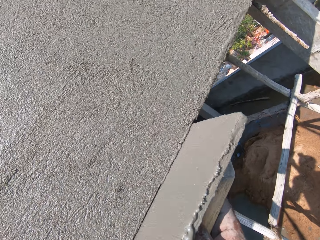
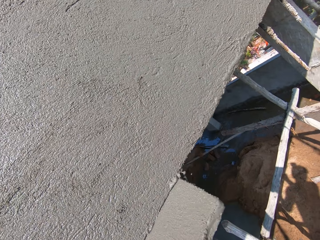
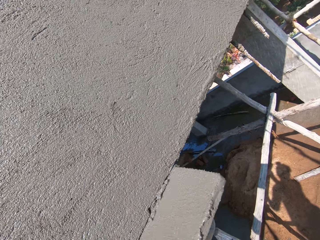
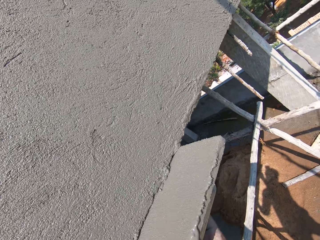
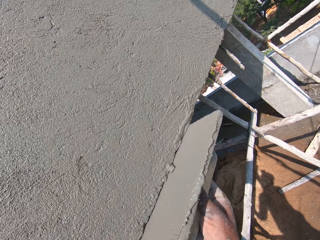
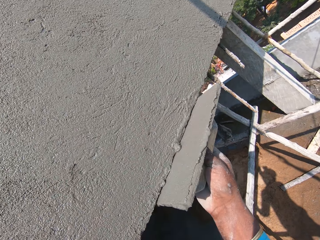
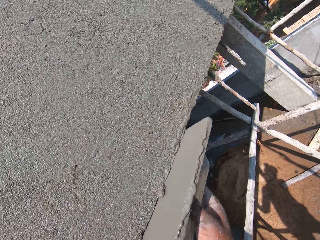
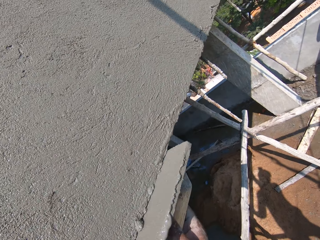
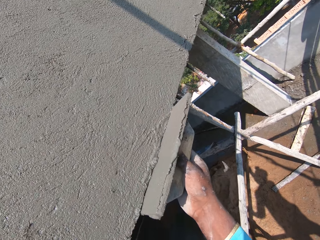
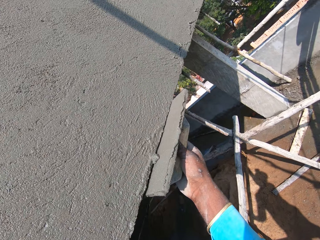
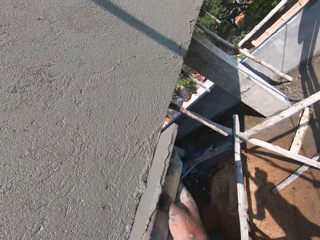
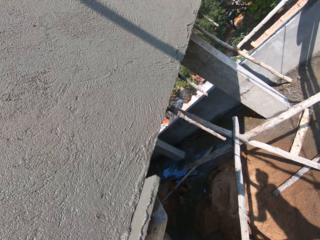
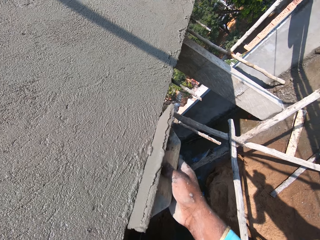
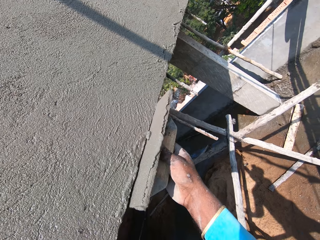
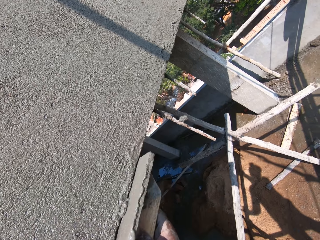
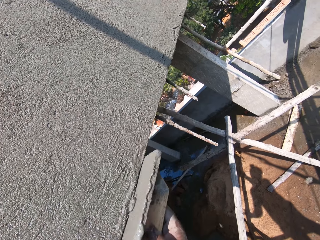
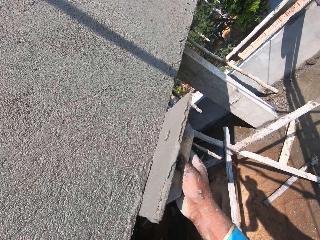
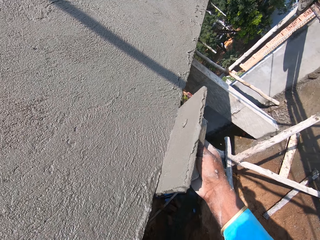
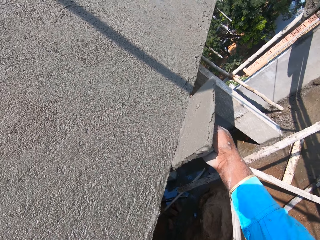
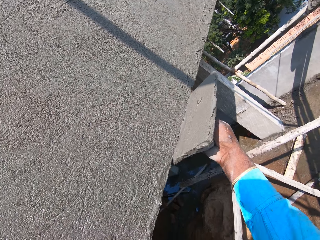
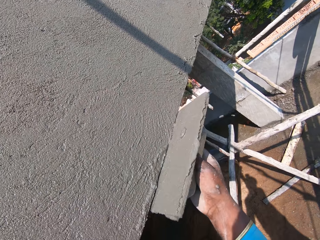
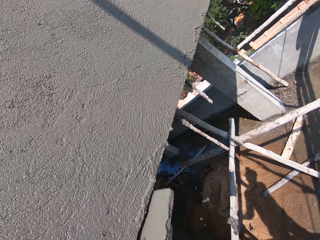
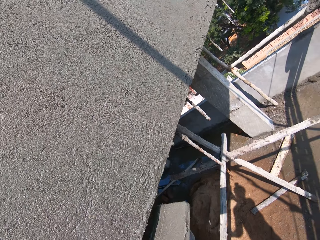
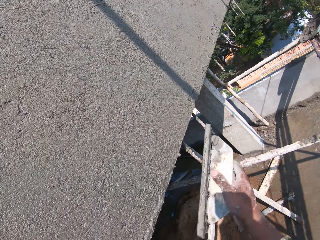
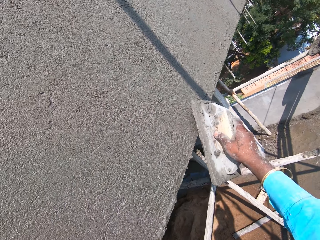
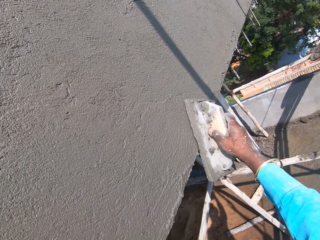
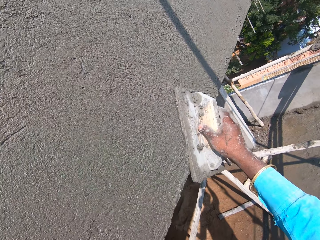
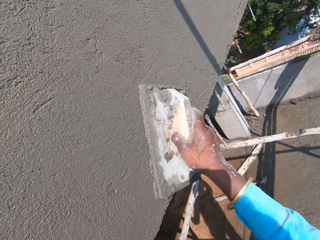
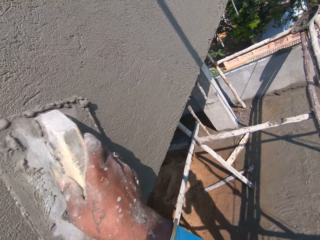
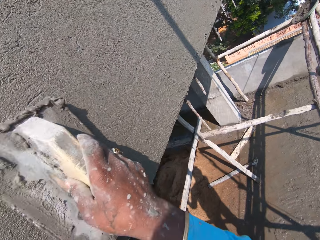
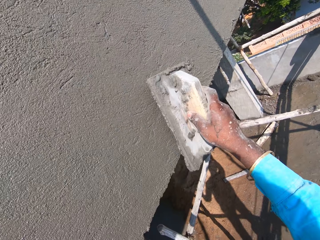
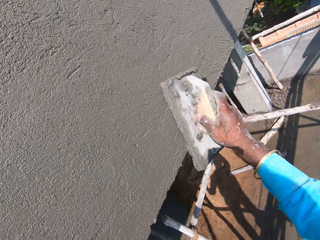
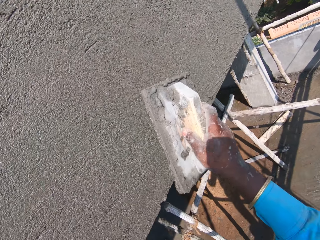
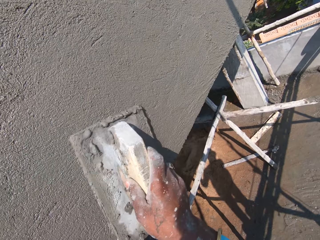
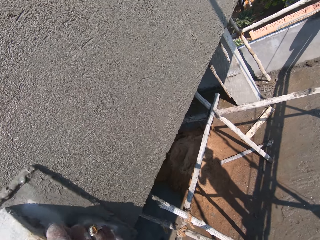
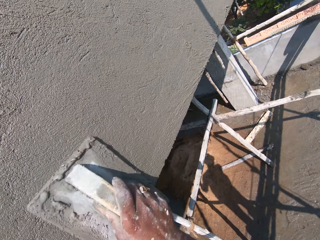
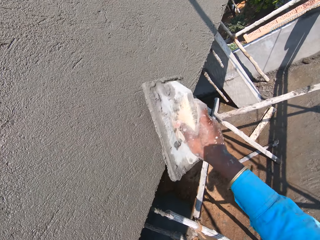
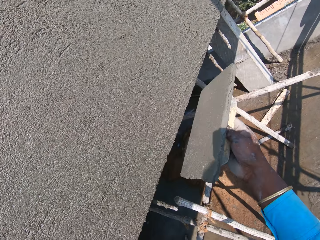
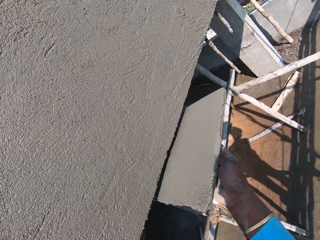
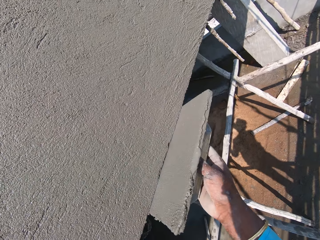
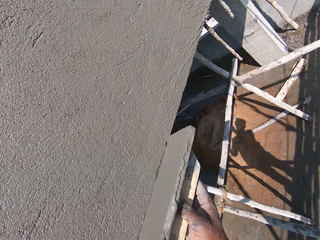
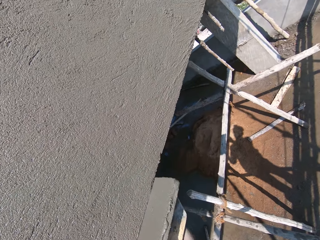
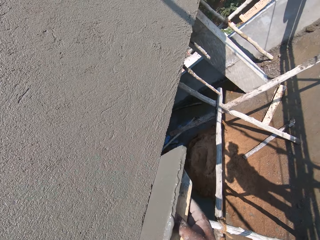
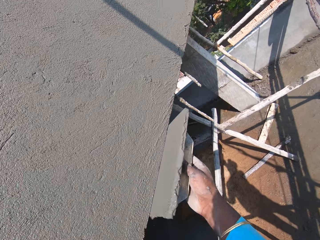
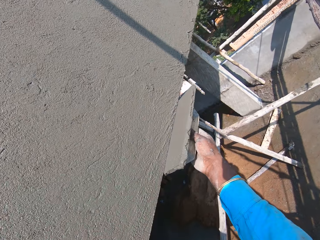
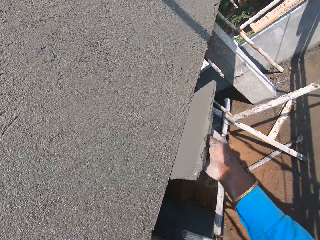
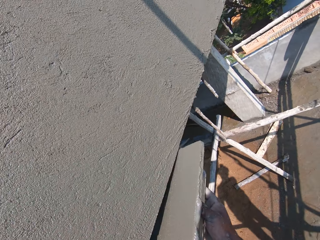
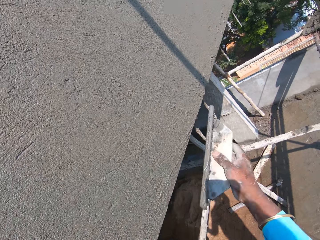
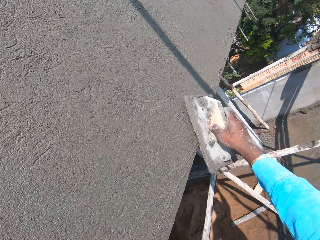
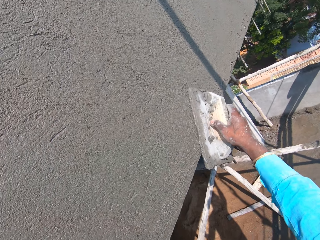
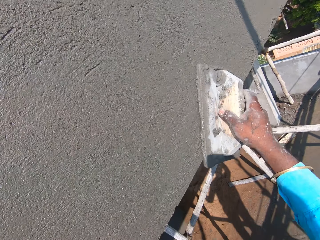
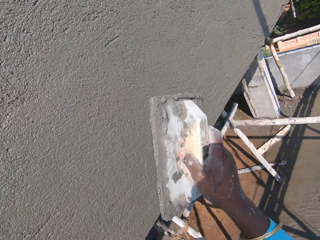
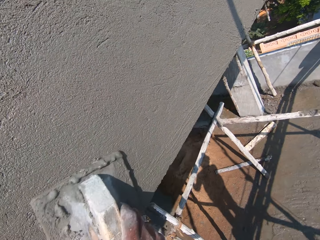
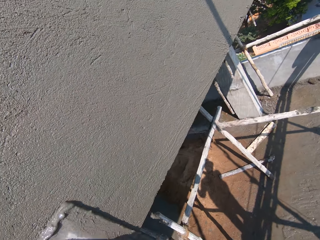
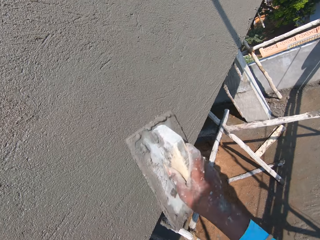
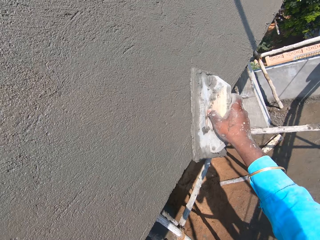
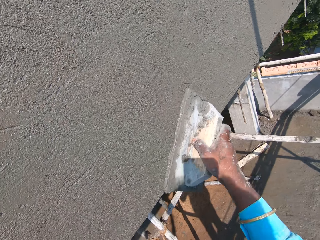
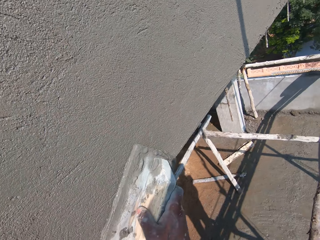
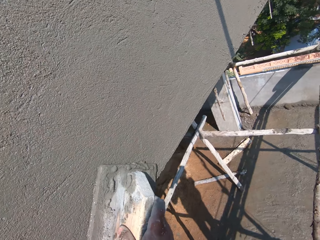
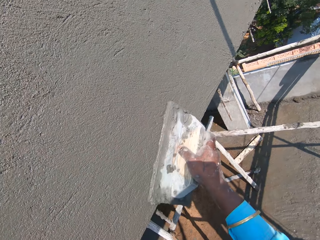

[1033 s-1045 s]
The camera wearer plasters the wall with the wooden float or wooden trowel in his right hand. He dialogues with a man. He levels cement on the wall with the wooden trowel.

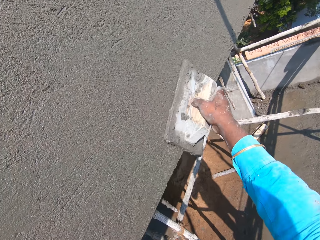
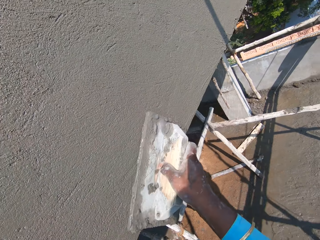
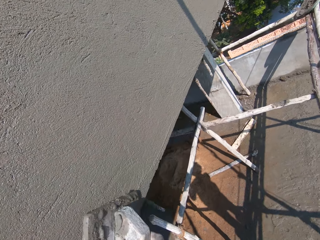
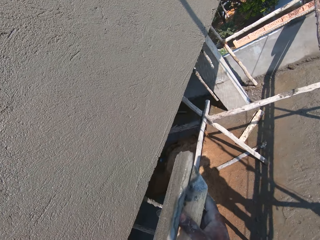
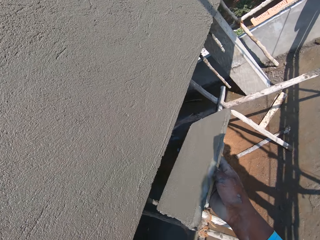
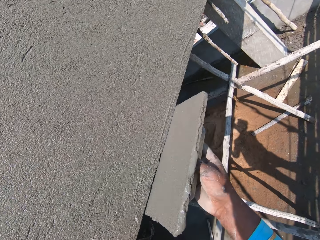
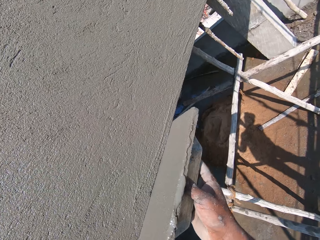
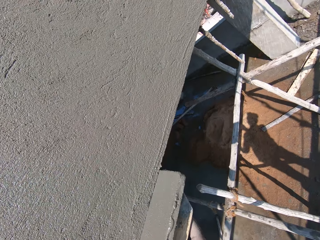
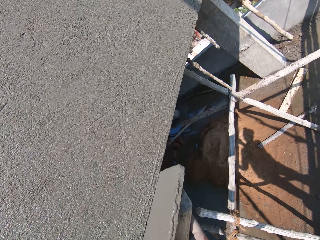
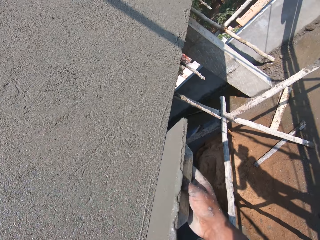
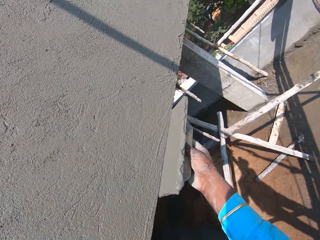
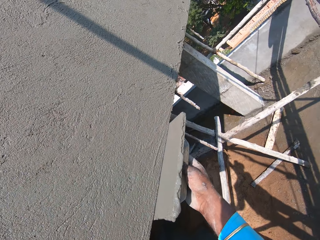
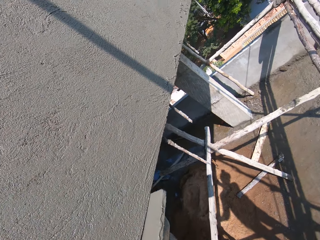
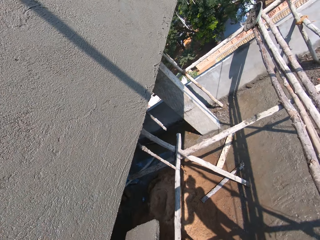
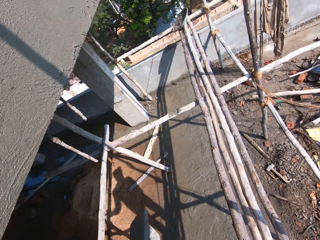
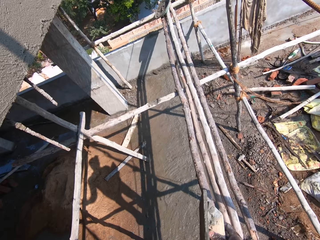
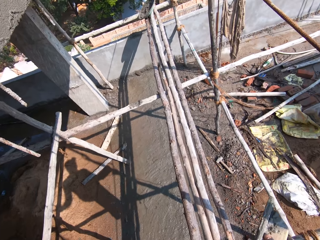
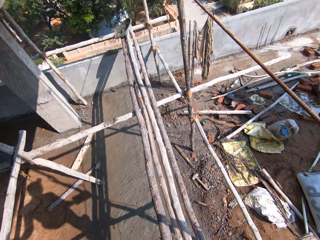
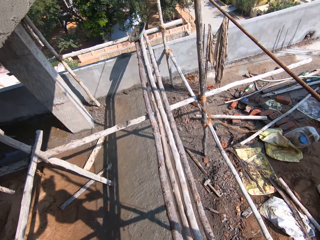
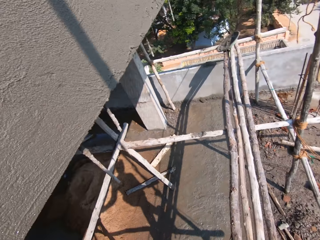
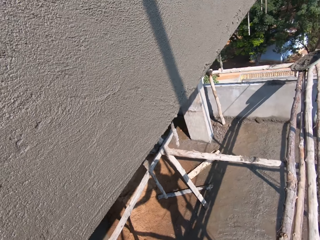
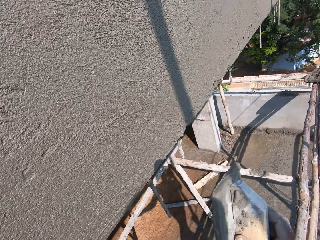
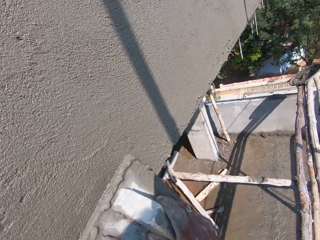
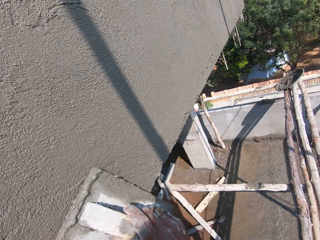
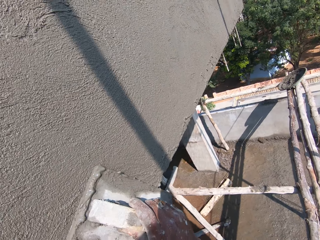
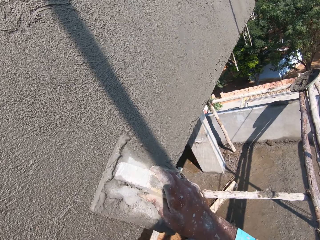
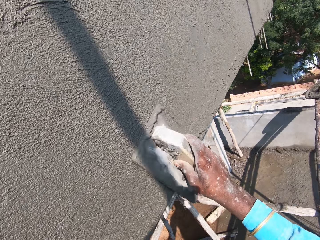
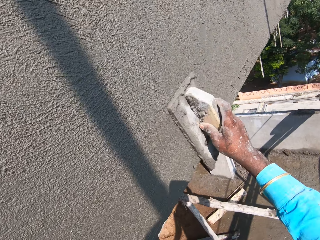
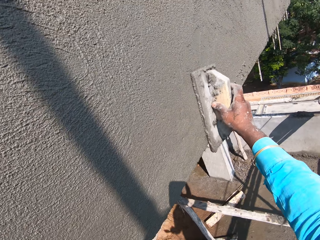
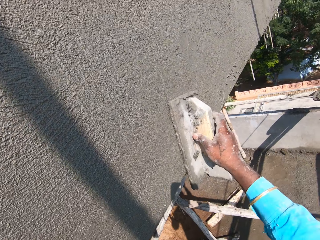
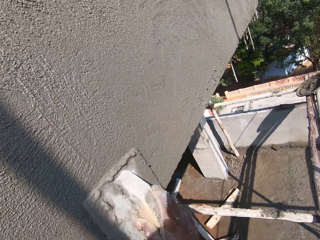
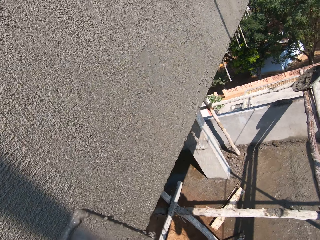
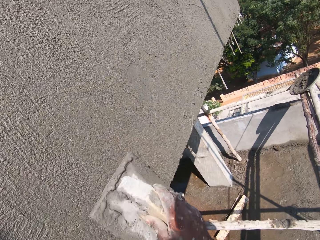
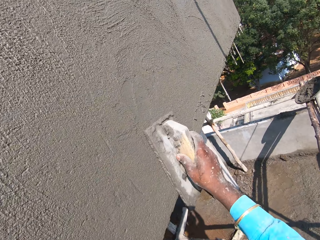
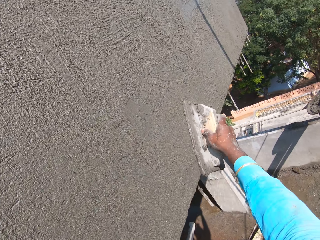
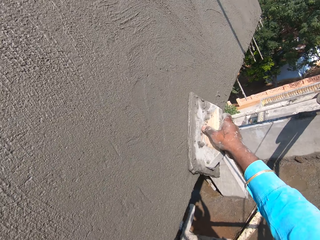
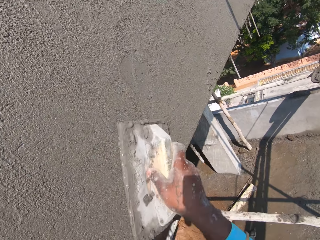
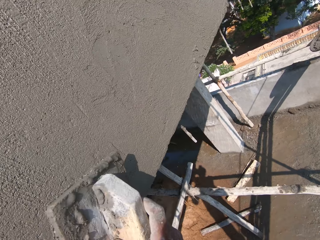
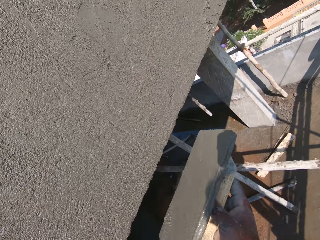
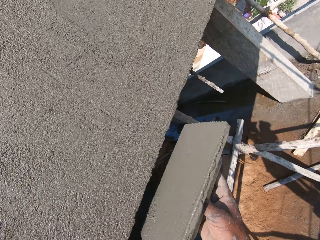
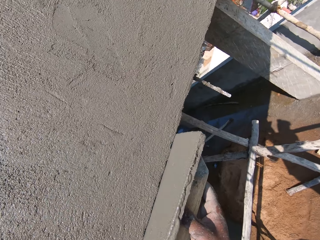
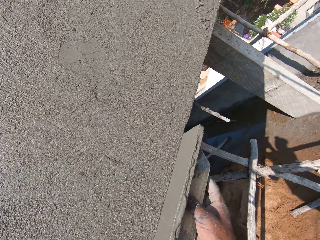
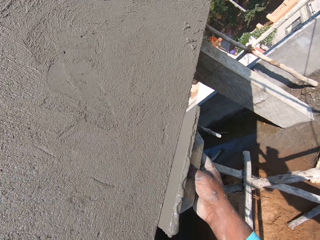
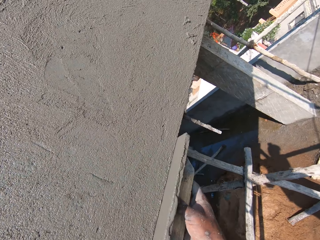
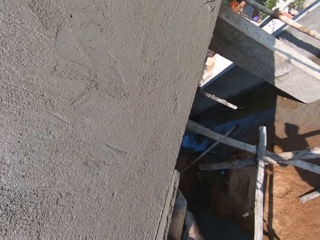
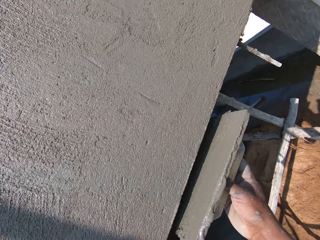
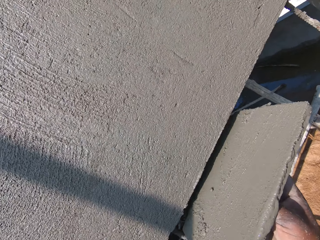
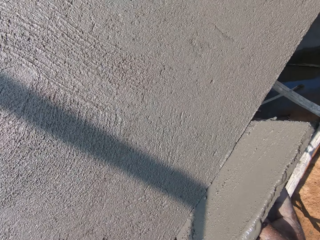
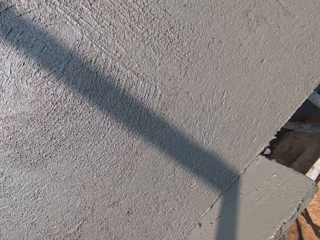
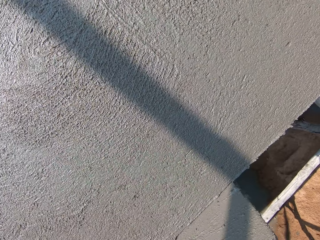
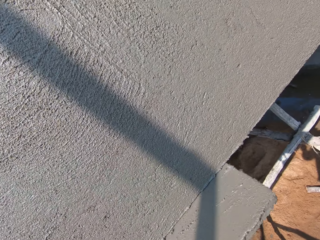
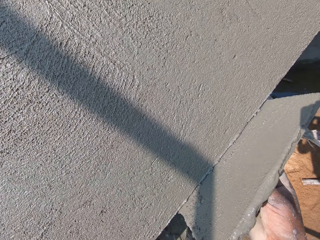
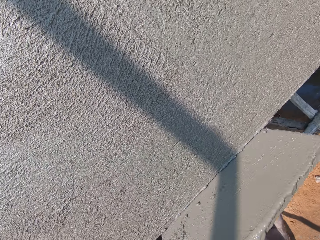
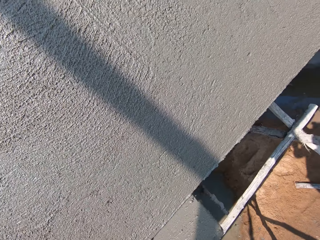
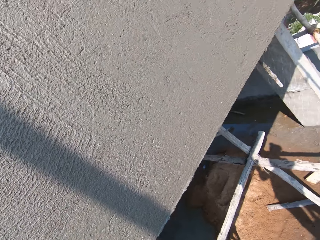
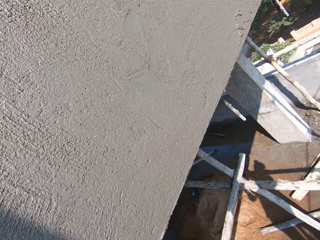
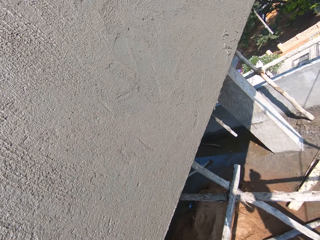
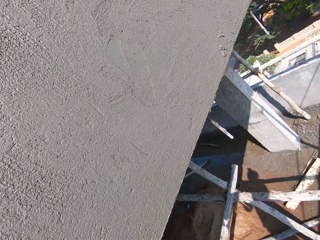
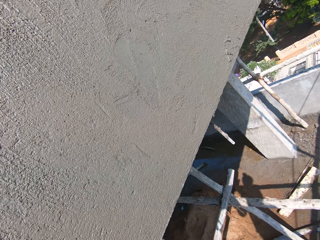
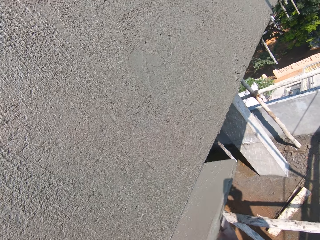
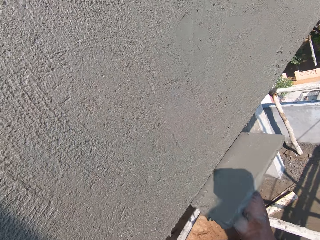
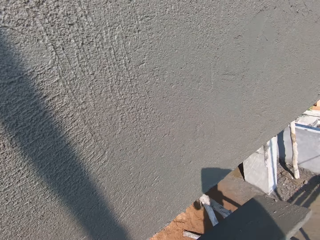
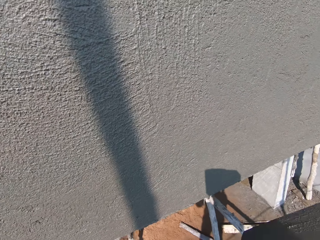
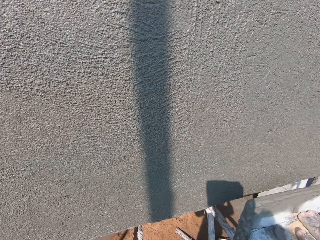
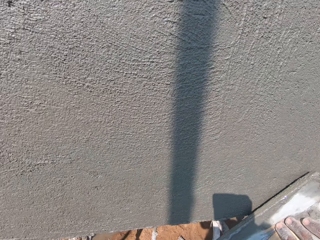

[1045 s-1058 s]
The camera wearer looks around. He plasters the wall with the wooden float in his right hand. He dialogues with a man.
